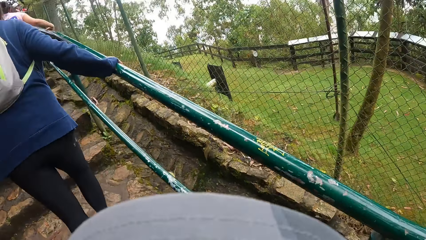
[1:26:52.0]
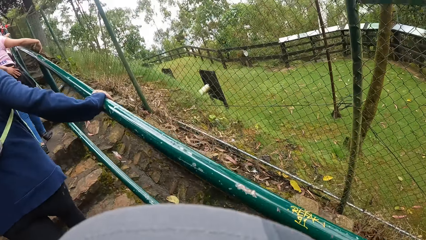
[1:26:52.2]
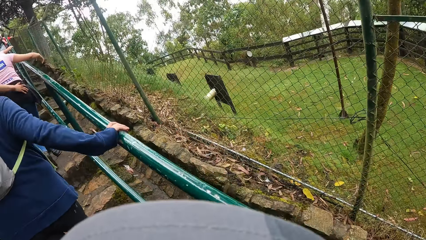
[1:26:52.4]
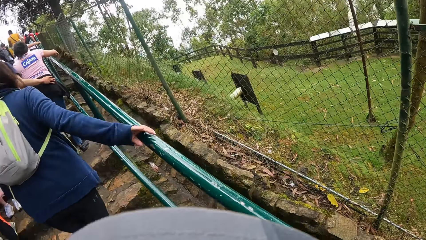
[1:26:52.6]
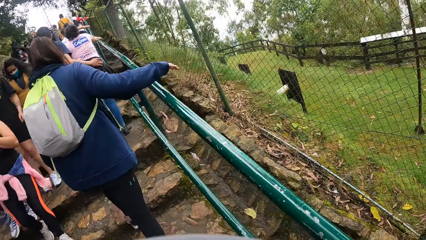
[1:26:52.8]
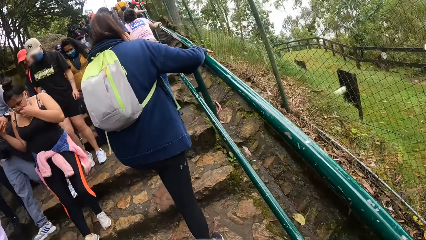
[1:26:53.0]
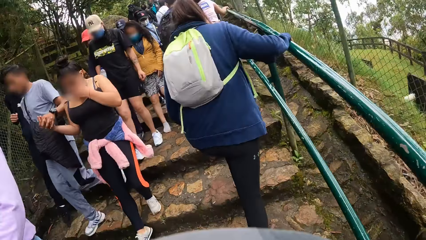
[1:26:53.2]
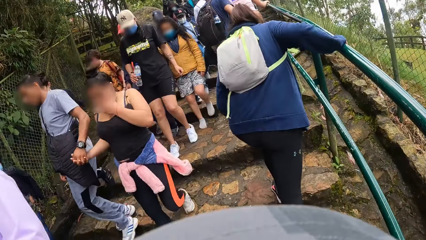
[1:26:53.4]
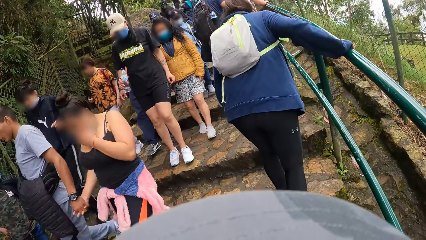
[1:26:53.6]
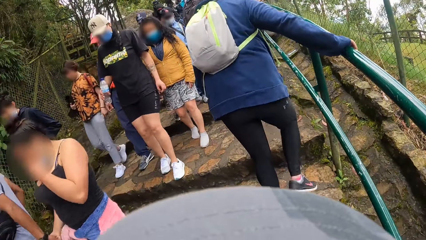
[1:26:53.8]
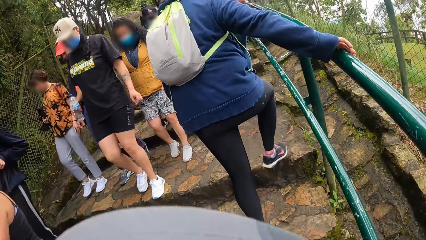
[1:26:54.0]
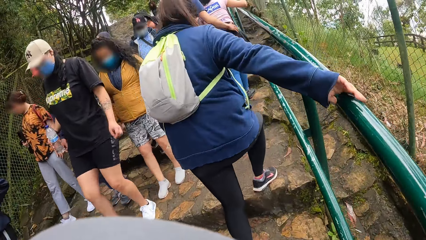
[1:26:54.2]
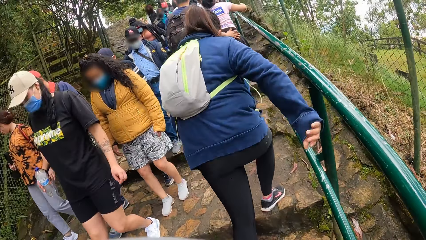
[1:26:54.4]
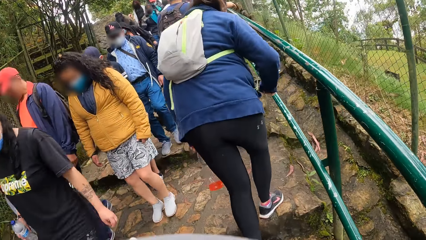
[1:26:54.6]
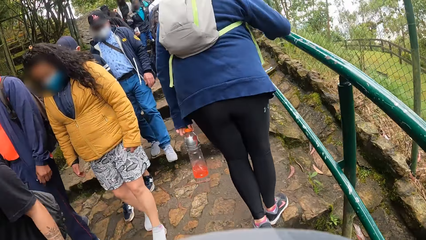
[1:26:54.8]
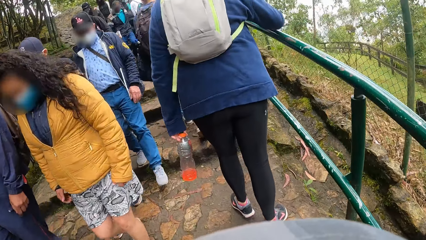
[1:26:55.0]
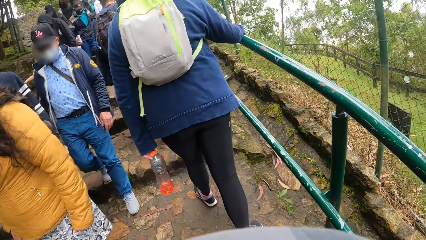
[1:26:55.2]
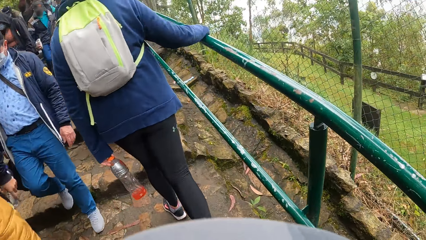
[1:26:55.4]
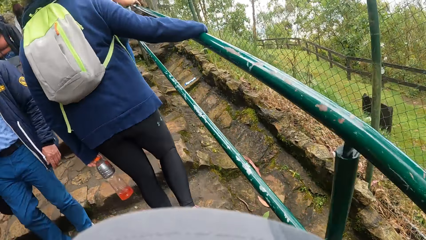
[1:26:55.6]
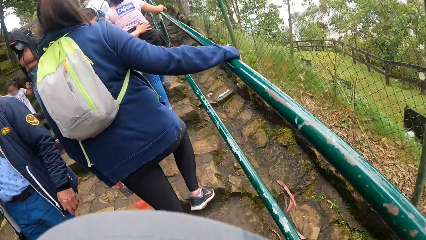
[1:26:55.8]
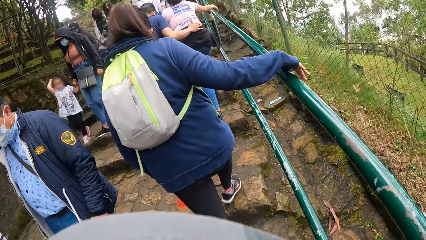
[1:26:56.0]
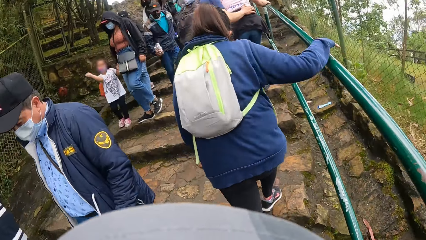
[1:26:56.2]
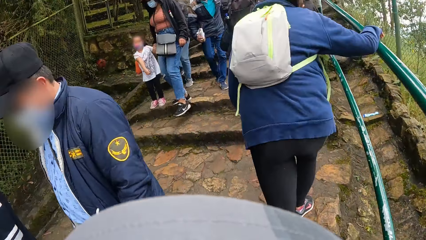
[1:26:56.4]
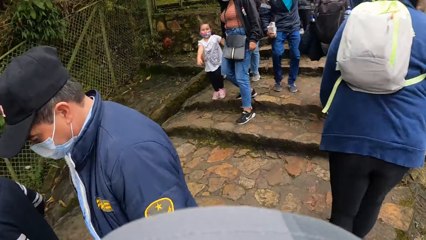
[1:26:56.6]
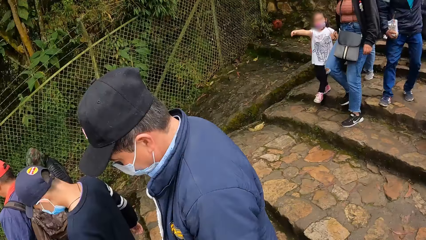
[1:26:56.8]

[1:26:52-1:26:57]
The camera wearer walks along the walkway.

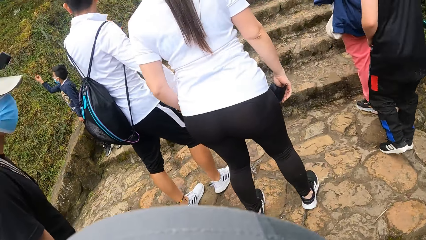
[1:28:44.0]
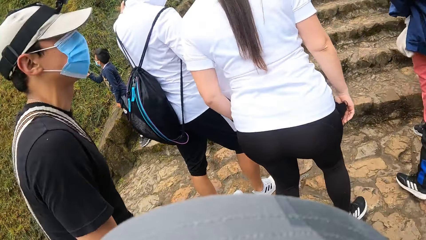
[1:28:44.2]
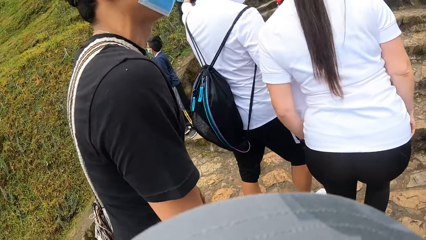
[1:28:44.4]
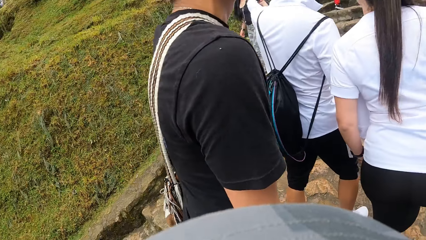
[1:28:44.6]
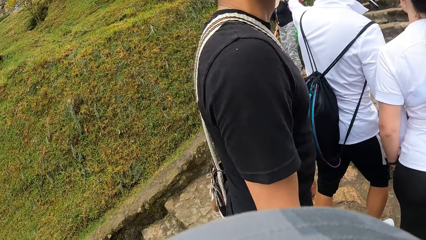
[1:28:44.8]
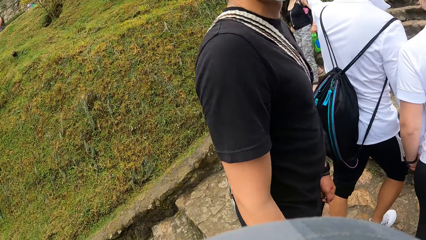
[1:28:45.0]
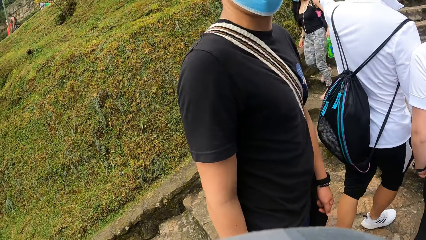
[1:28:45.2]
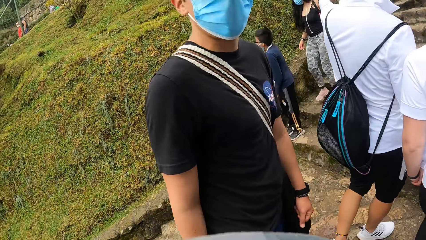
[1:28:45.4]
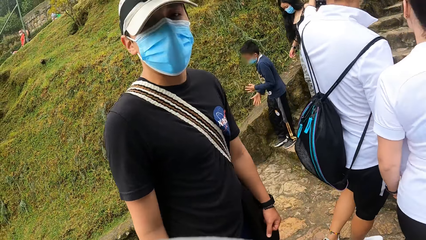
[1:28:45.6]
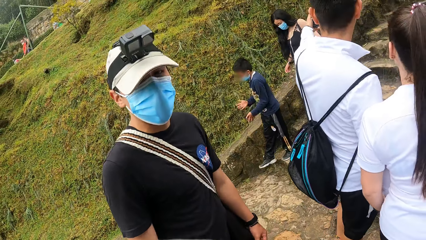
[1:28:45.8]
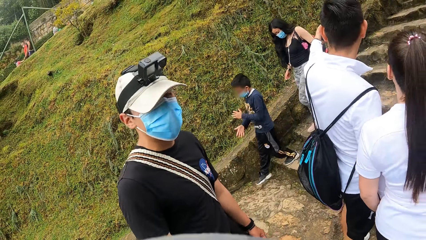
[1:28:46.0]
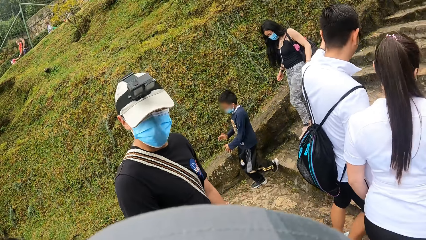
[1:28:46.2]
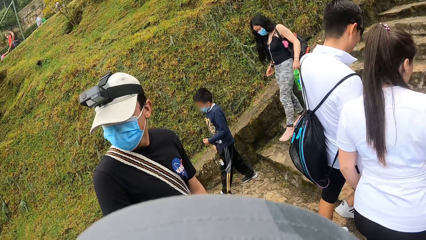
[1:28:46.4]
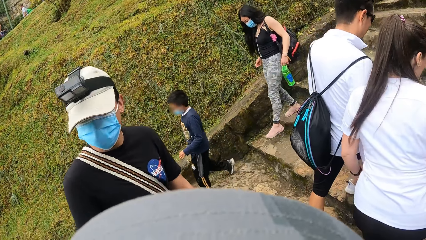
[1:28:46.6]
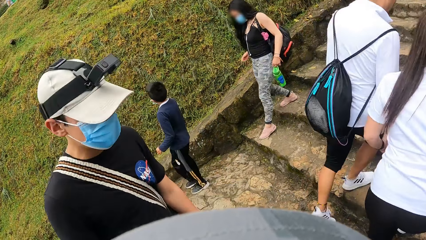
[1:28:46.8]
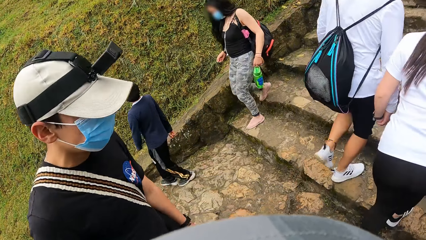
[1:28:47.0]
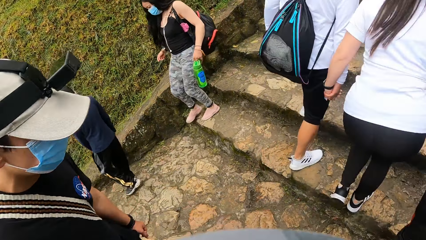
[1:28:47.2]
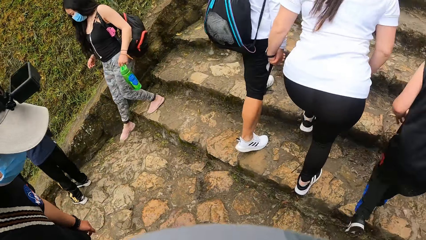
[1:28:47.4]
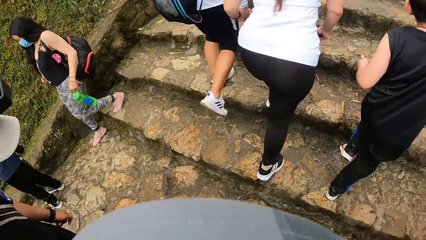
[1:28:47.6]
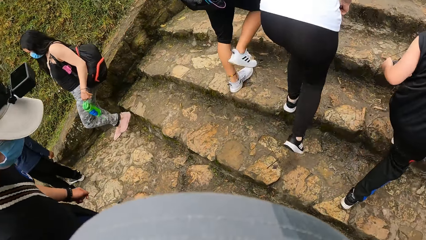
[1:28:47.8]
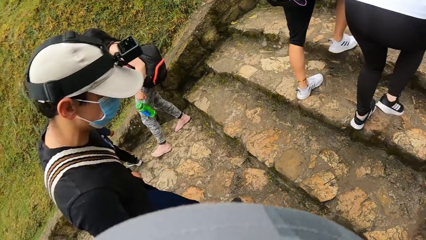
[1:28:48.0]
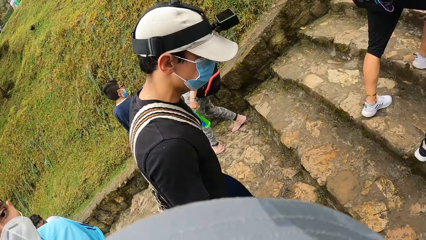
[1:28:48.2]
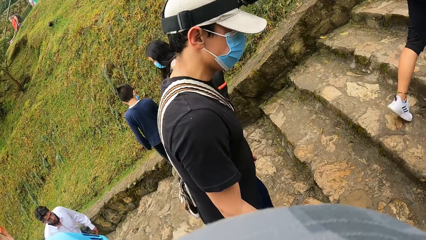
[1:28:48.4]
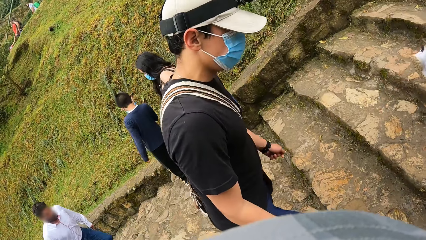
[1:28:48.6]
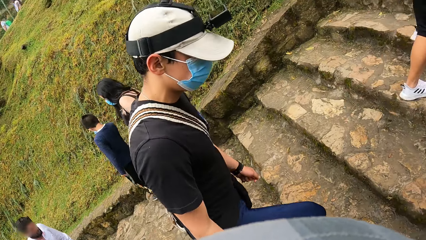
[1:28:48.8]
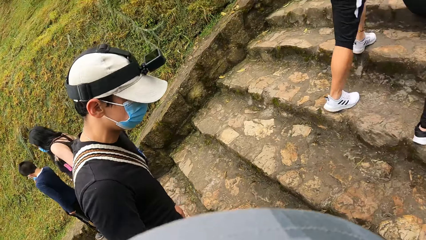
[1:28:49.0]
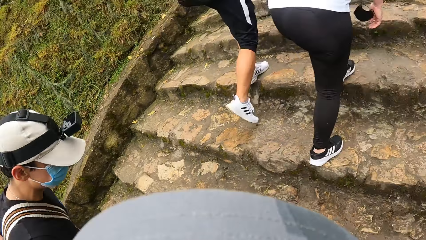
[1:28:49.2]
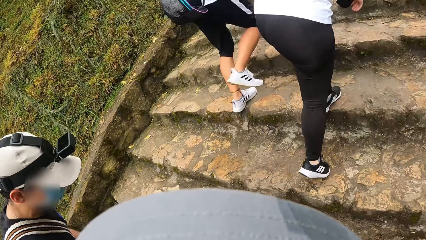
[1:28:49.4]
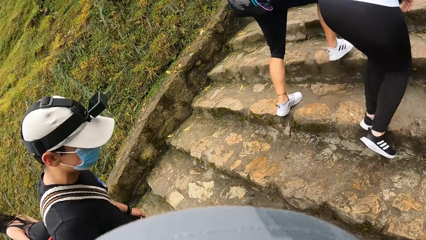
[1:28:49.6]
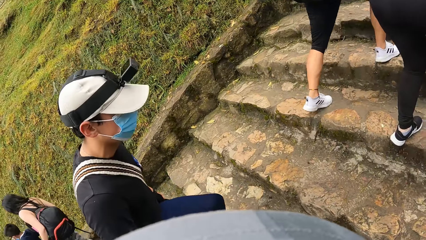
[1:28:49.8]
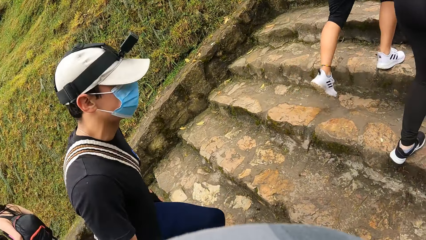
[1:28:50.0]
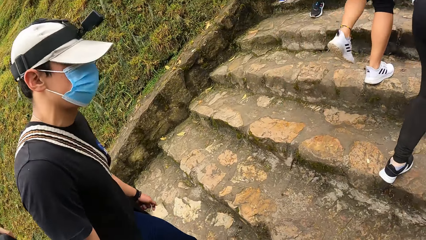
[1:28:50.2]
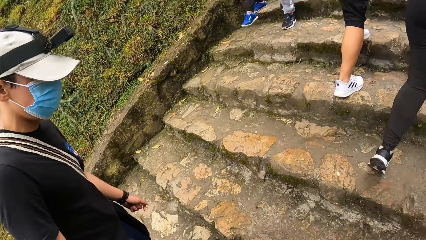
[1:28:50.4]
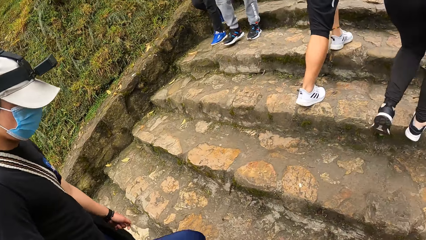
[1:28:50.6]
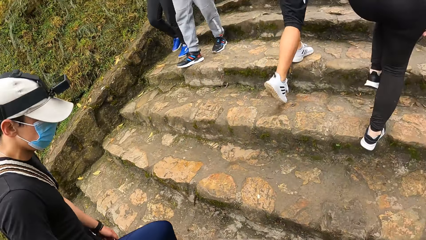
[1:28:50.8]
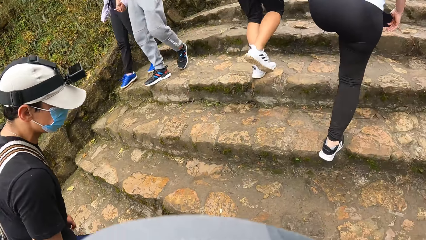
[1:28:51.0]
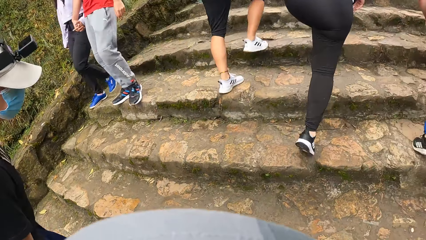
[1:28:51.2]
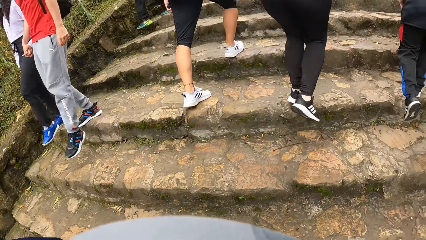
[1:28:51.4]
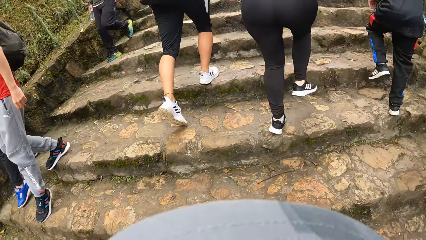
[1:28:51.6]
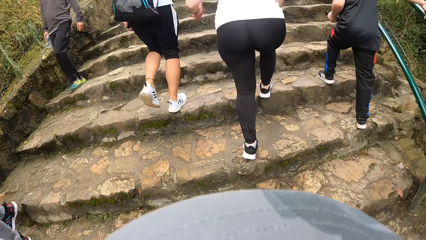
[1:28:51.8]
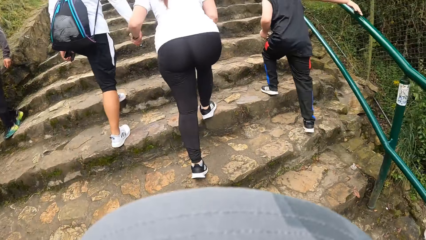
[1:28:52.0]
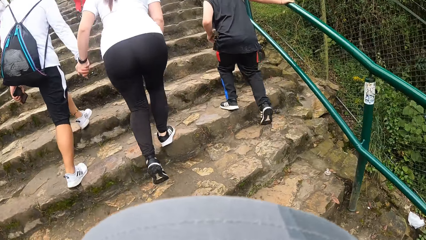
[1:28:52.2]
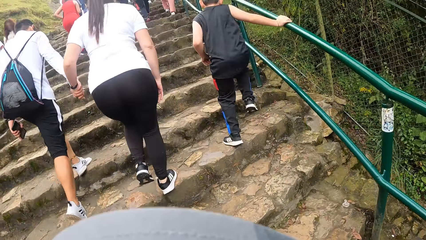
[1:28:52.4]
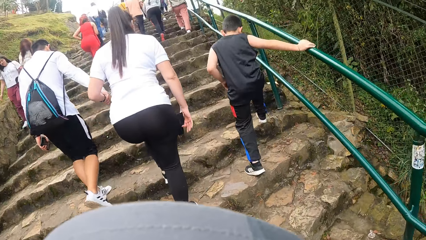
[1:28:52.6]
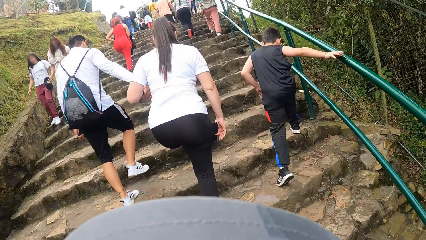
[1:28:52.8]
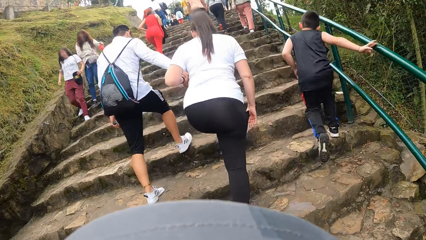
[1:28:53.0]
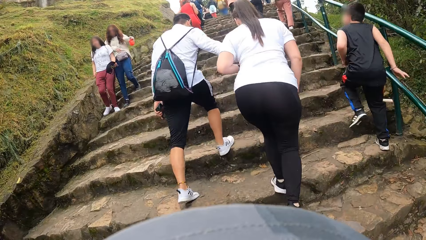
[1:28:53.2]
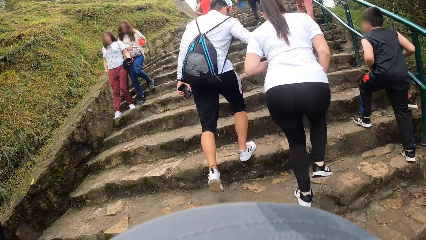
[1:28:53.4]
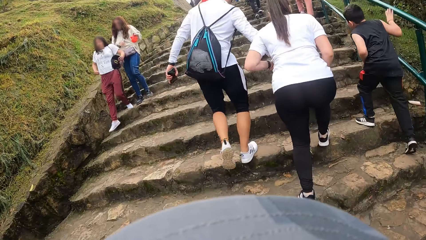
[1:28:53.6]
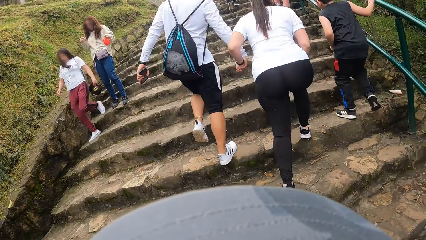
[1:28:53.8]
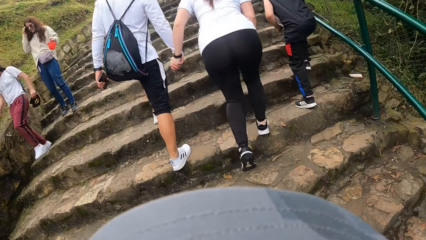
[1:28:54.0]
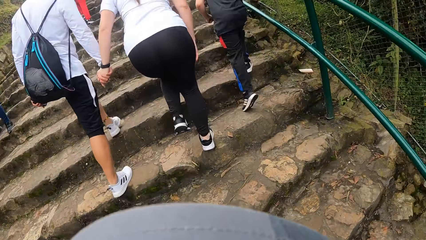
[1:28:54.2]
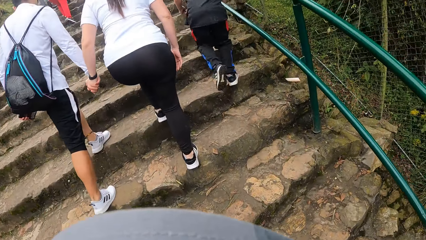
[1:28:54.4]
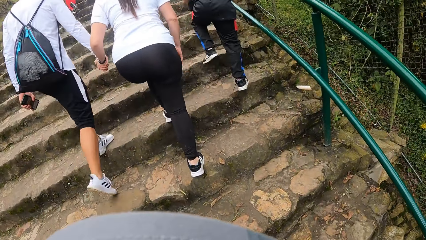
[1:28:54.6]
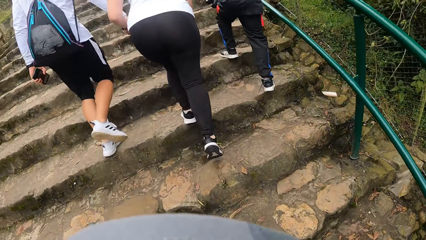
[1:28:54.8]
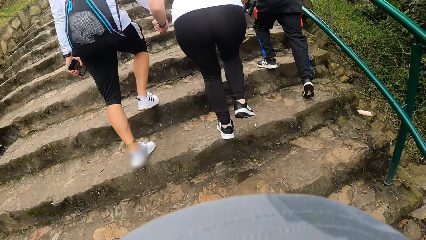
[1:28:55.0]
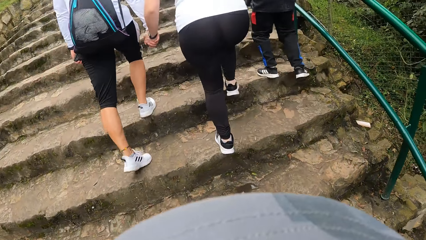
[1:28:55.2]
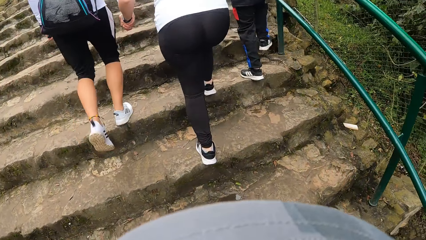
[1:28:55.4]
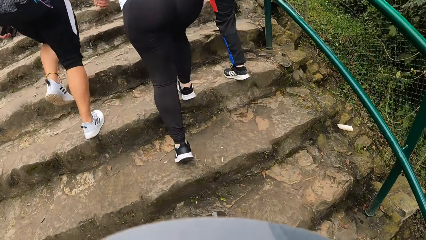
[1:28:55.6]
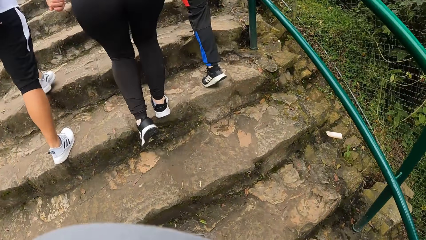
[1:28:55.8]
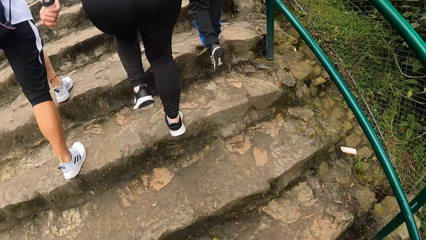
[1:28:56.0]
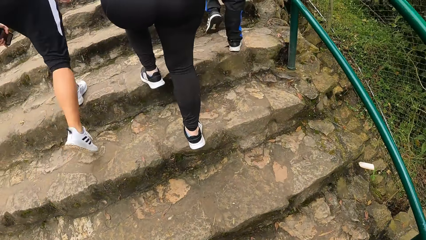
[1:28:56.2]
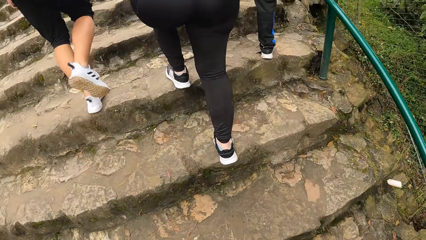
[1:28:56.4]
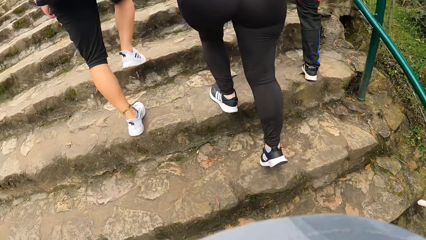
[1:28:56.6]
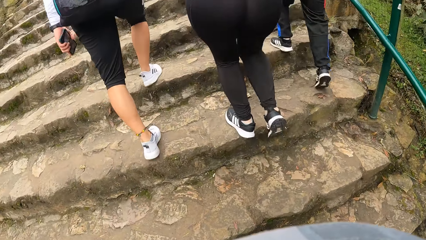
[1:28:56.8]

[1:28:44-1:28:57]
The camera wearer interacts with a man. They walk along the walkway.
